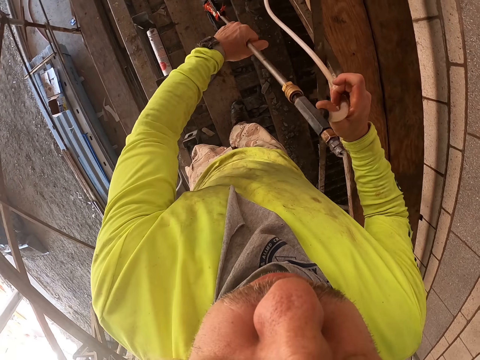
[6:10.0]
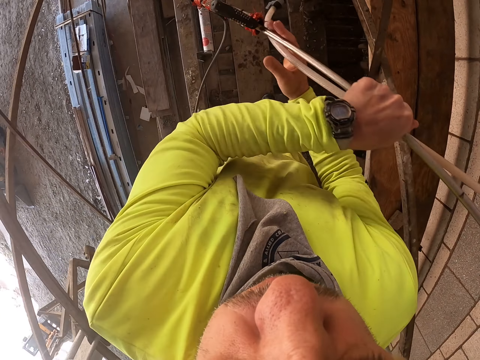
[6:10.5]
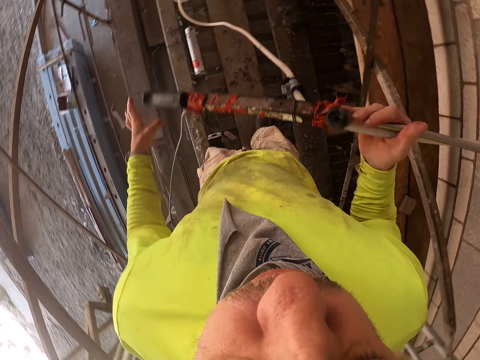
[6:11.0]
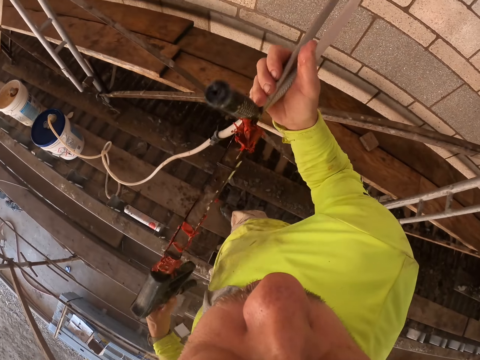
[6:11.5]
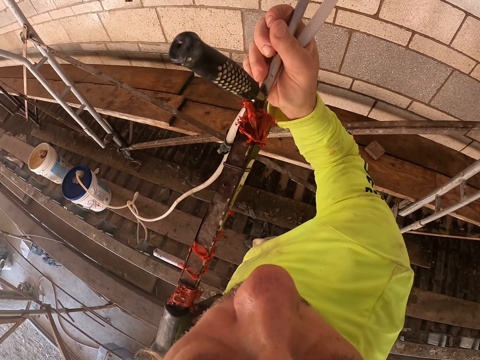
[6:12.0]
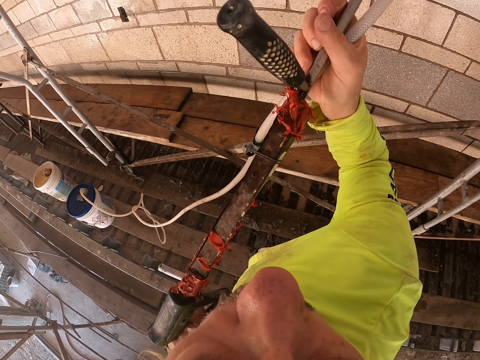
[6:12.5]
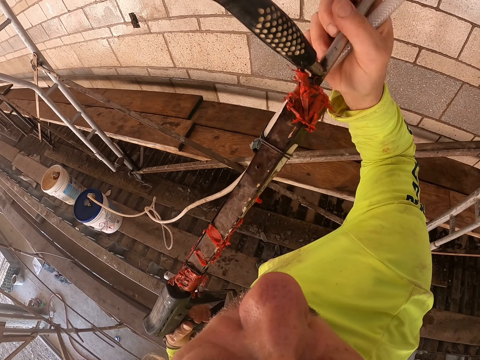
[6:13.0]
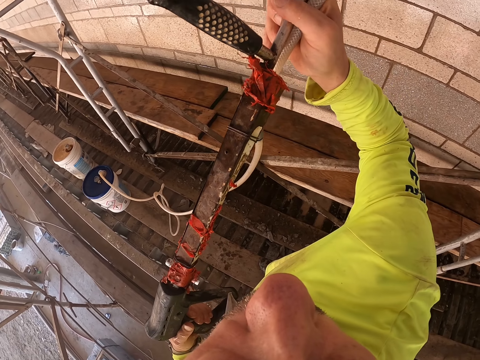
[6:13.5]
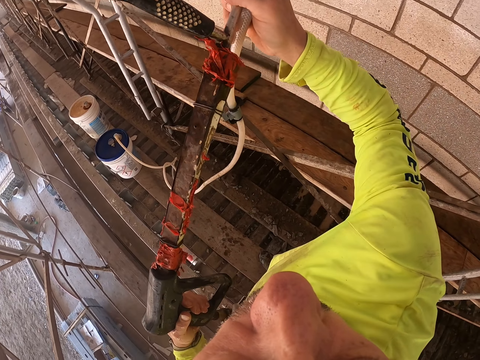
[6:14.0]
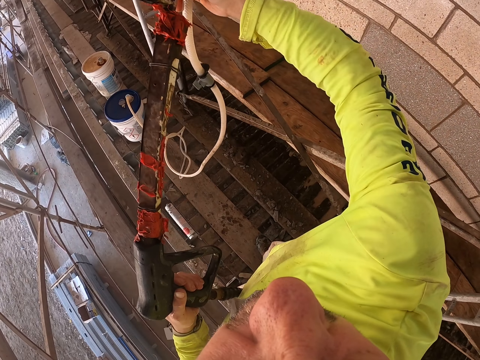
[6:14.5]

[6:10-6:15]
The camera wearer removes his left hand from the spray gun. He holds the spray gun with both hands. He sprays the wall.

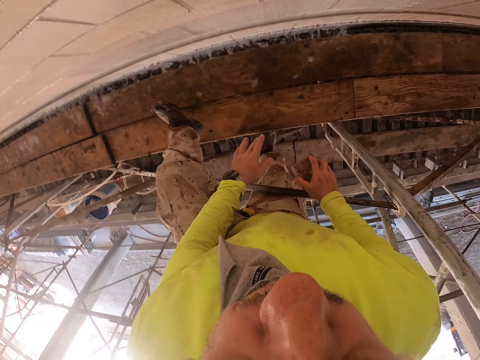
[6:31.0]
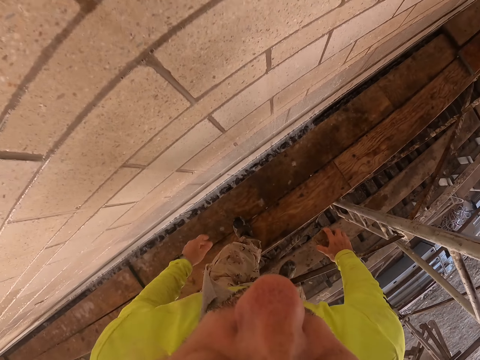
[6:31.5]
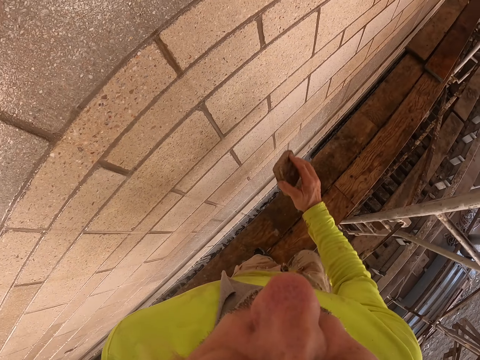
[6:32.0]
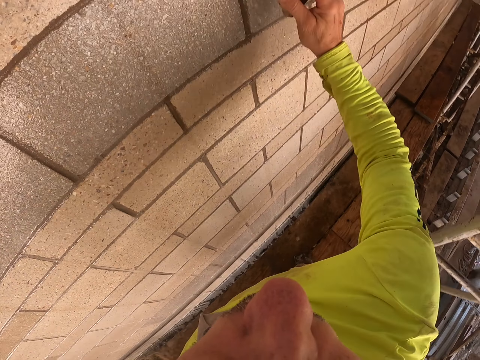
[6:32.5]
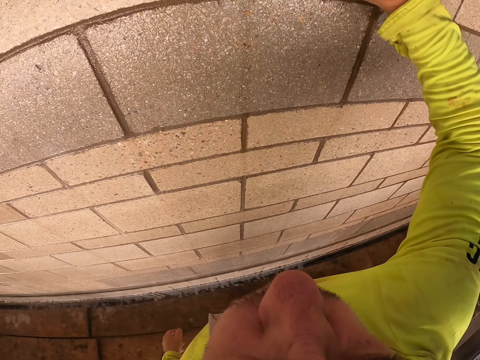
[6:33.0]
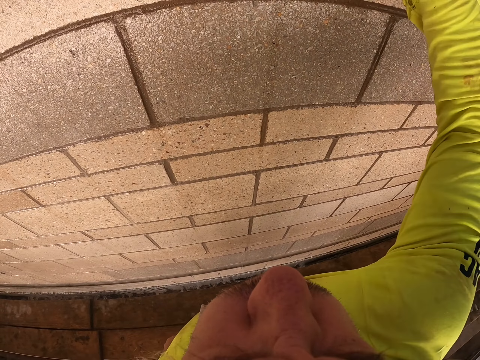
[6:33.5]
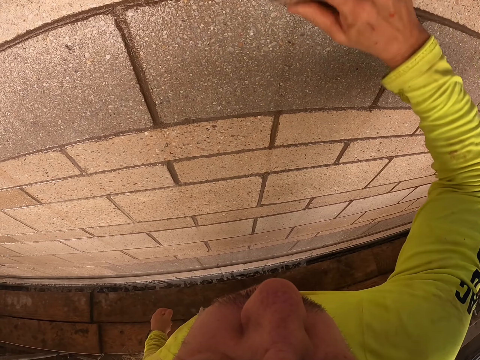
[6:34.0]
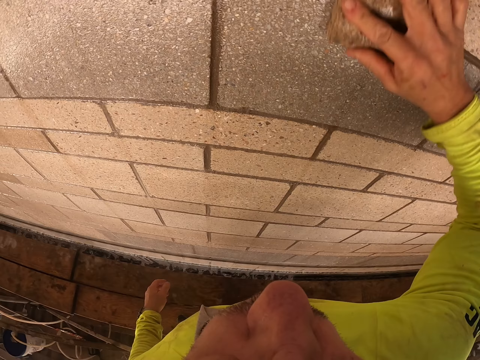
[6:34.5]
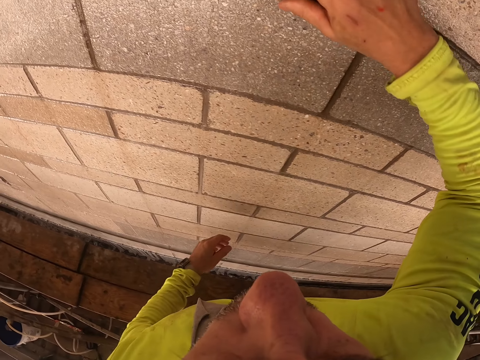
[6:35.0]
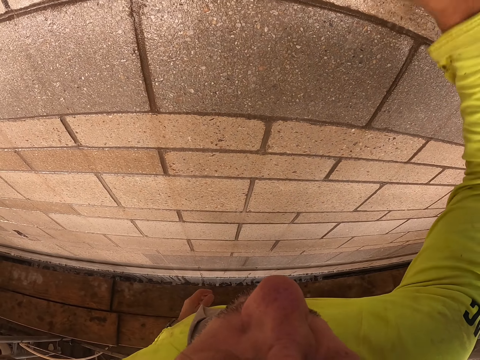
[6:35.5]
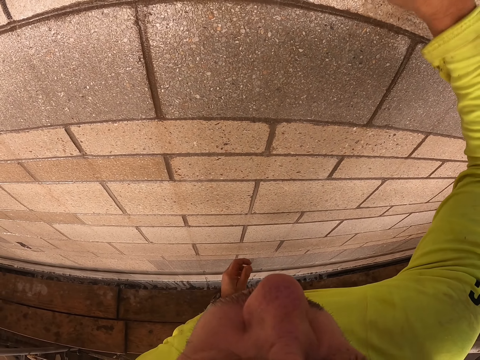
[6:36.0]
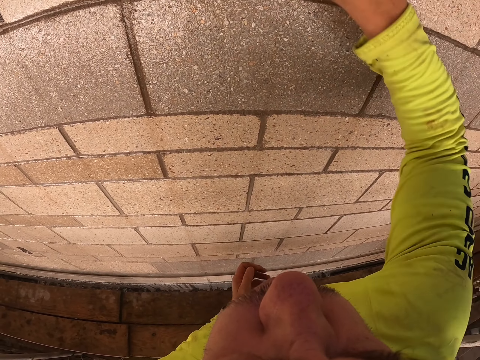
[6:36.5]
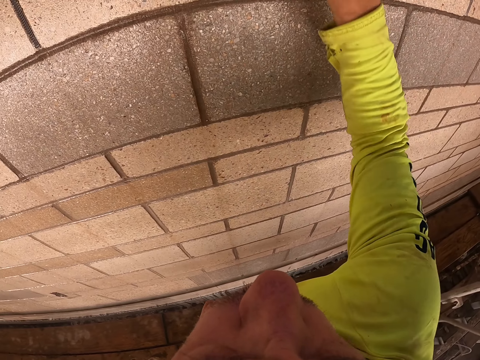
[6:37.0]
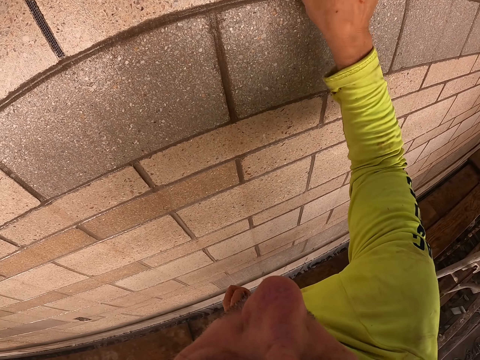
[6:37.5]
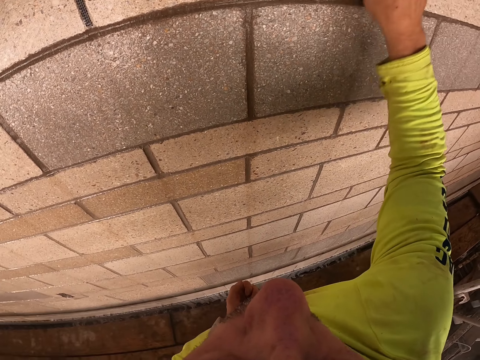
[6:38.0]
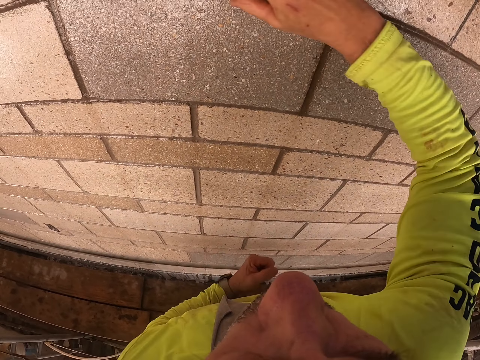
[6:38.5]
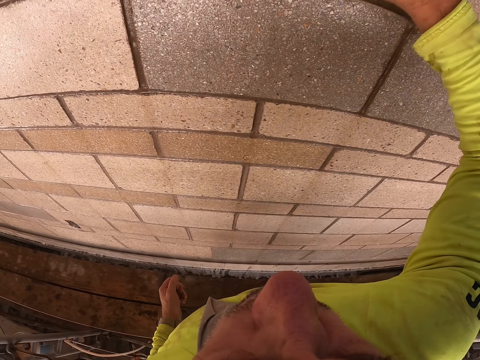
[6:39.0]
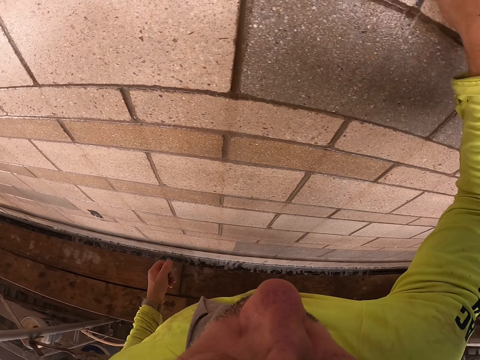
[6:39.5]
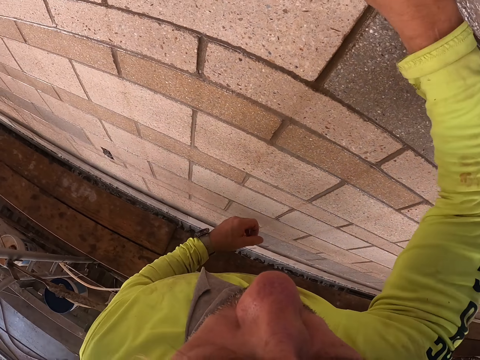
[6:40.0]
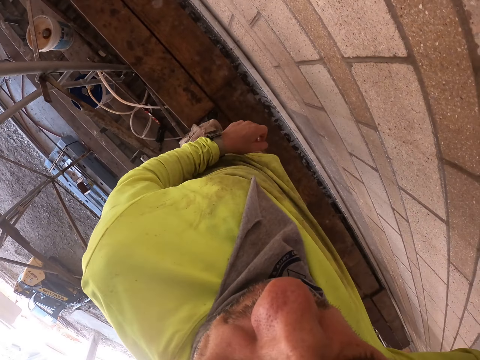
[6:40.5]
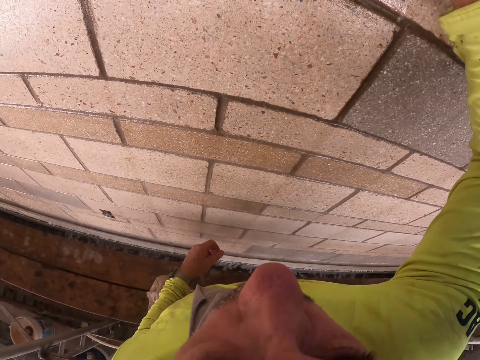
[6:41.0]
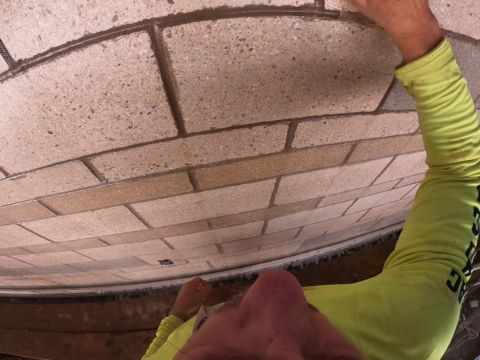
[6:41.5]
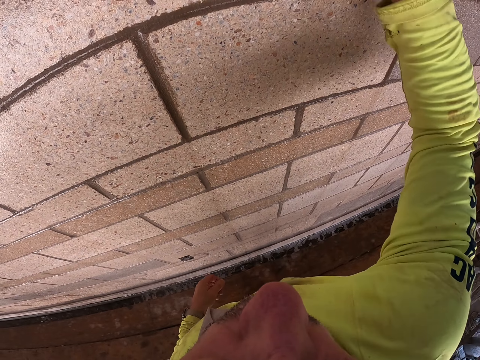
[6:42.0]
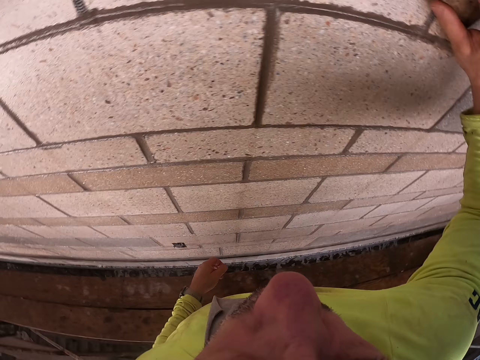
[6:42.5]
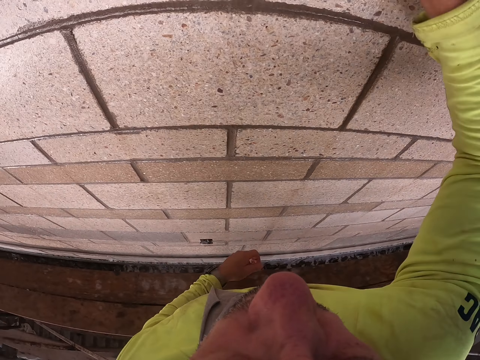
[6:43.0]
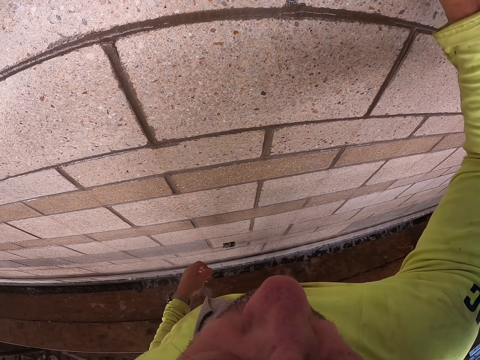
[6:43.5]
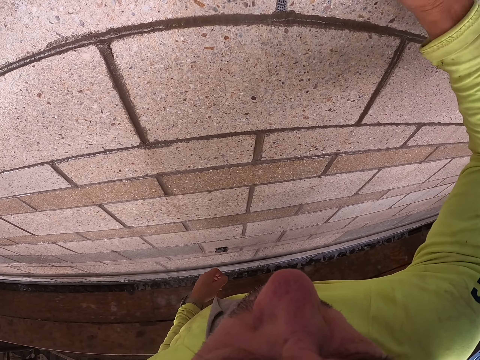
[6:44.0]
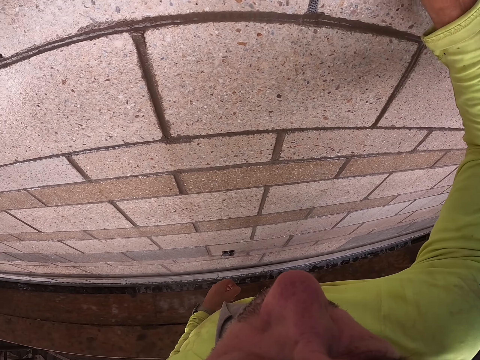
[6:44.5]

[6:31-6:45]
The camera wearer removes his left hand from the steel. He wipes the wall with his right hand. He wipes the wall again. He looks around.

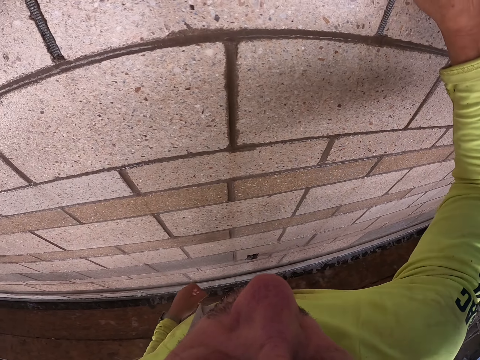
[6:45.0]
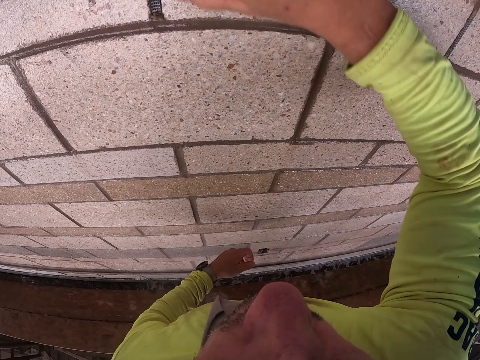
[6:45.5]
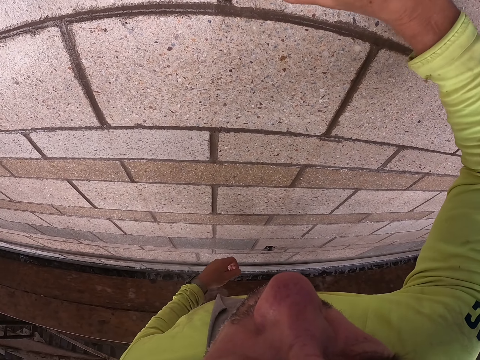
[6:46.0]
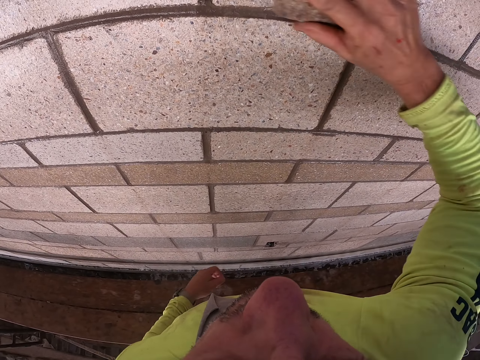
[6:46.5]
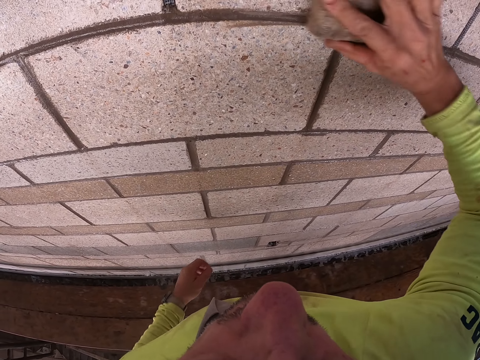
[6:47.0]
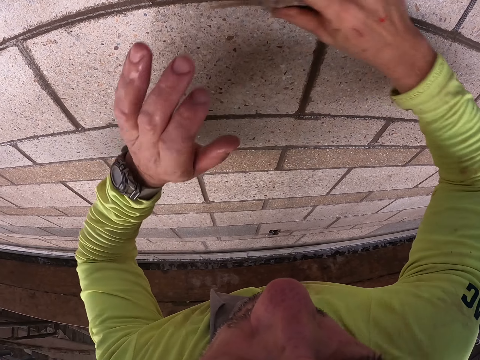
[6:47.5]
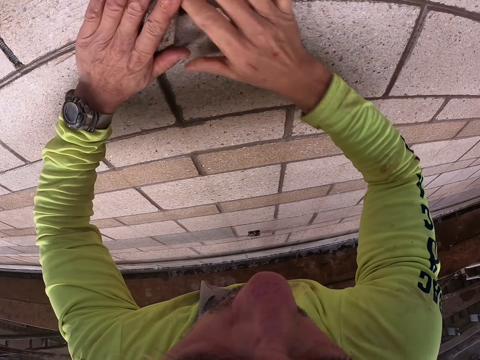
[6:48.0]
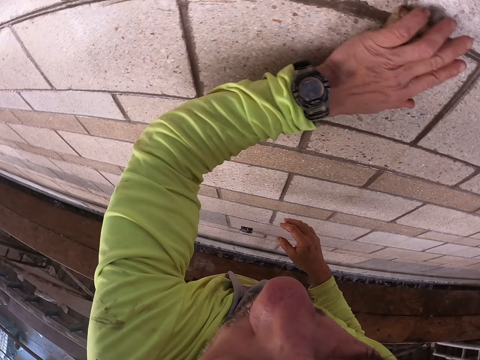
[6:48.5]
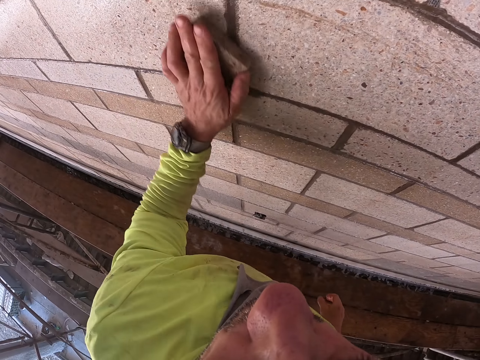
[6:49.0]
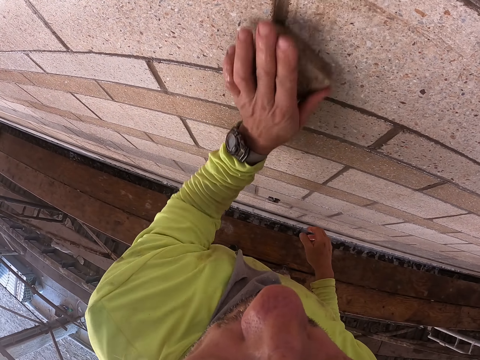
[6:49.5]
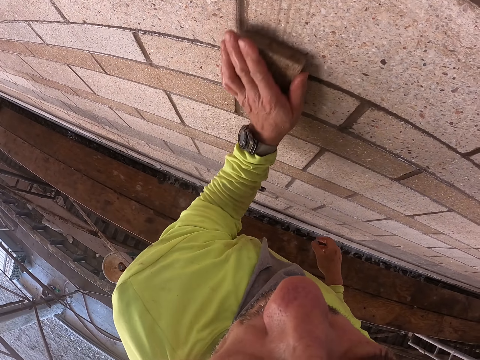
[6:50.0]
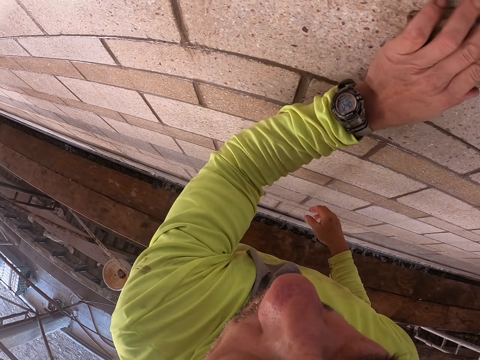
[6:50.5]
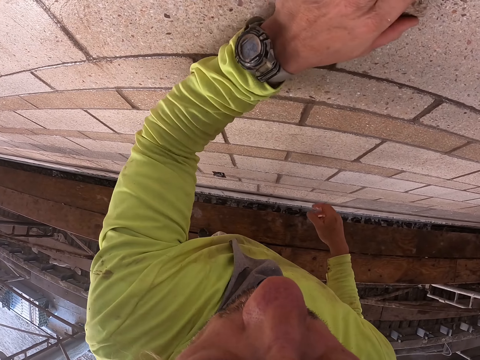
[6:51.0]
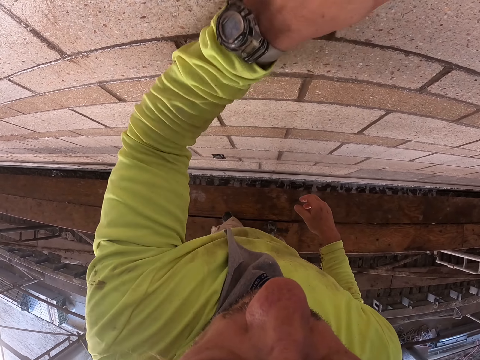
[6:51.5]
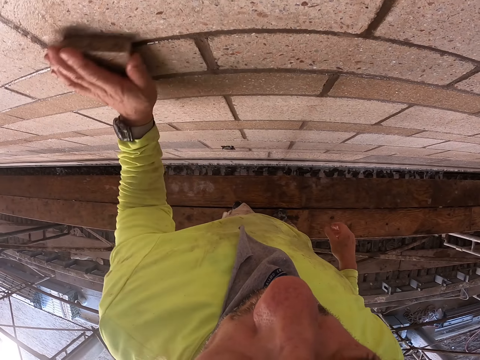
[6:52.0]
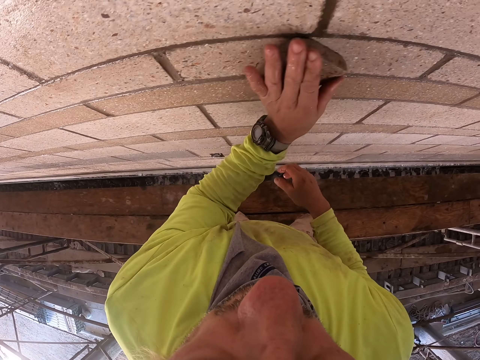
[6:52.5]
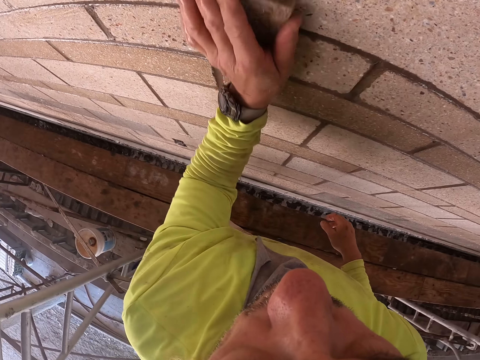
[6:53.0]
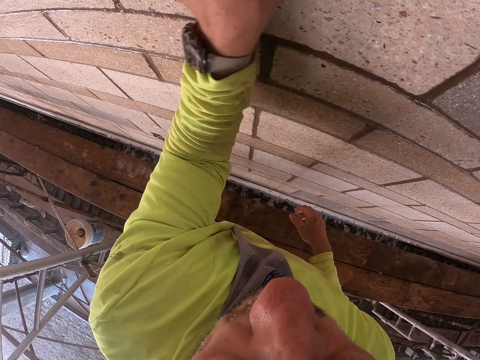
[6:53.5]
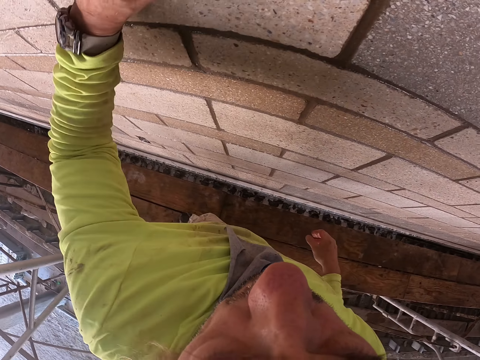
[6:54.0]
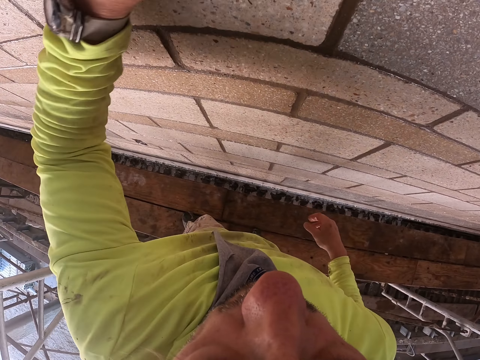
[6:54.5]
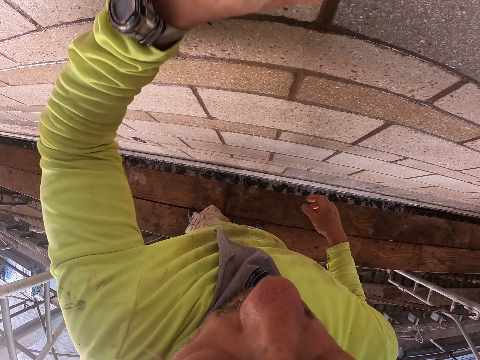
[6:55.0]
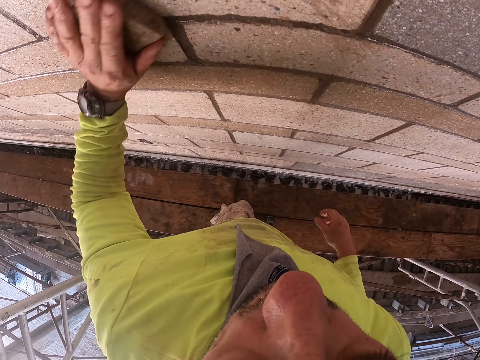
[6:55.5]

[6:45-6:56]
The camera wearer wipes the wall with his left hand.
